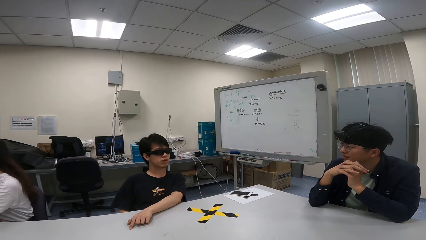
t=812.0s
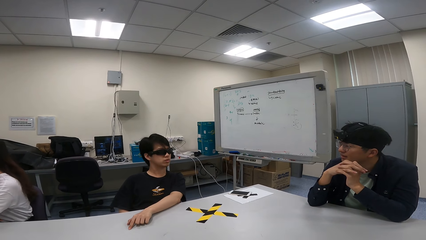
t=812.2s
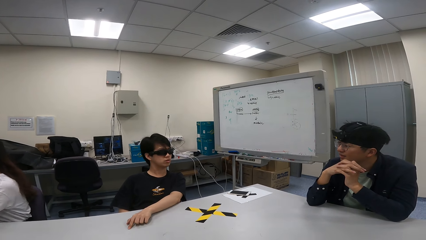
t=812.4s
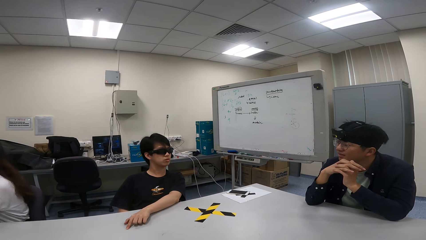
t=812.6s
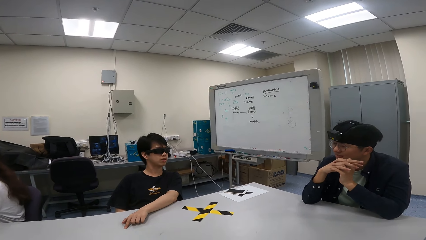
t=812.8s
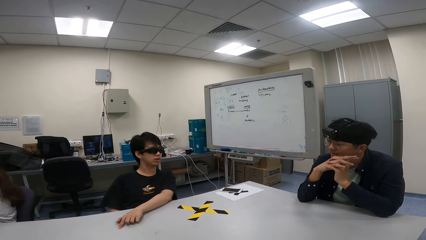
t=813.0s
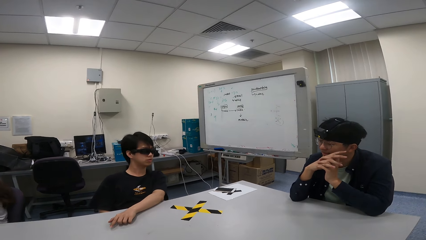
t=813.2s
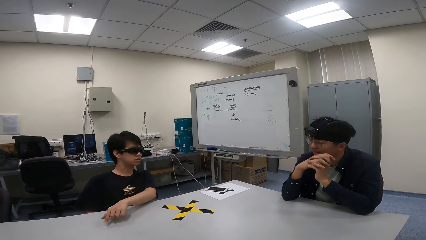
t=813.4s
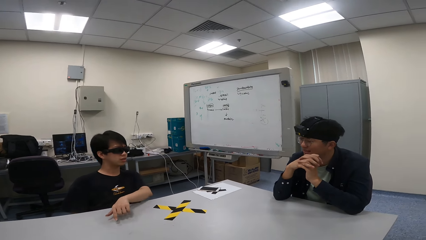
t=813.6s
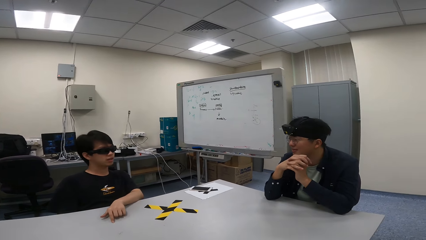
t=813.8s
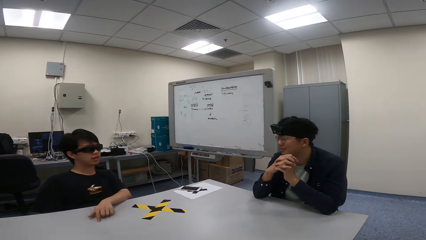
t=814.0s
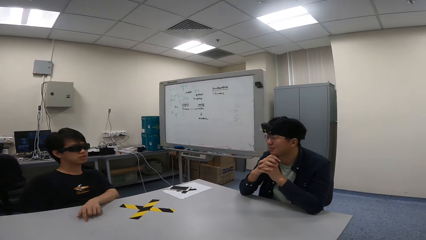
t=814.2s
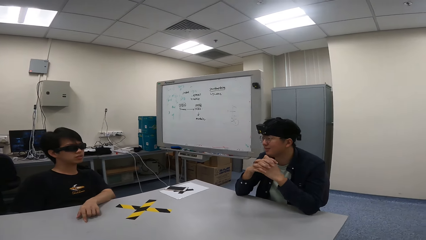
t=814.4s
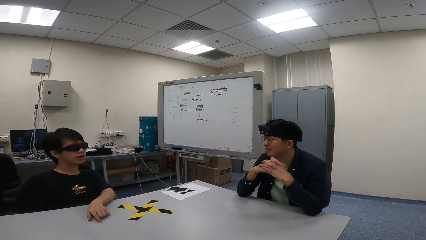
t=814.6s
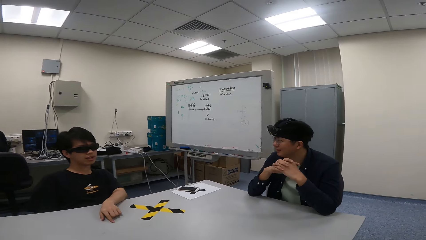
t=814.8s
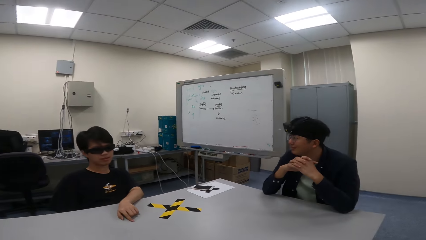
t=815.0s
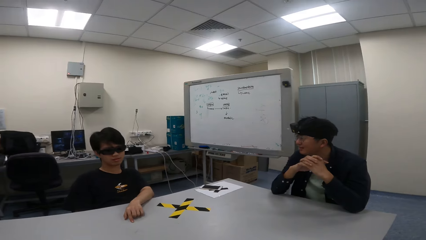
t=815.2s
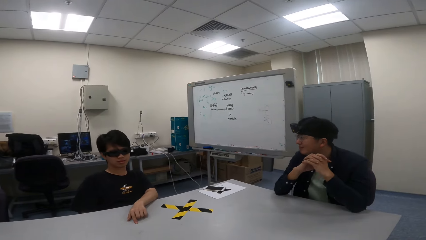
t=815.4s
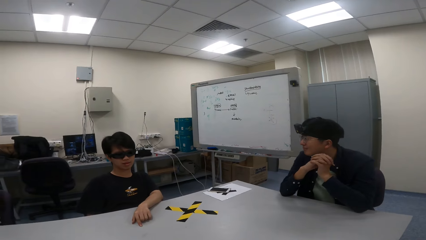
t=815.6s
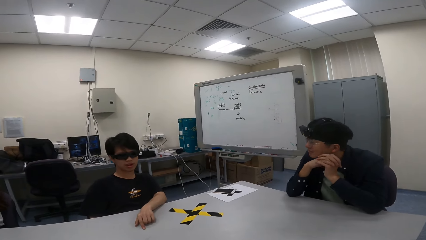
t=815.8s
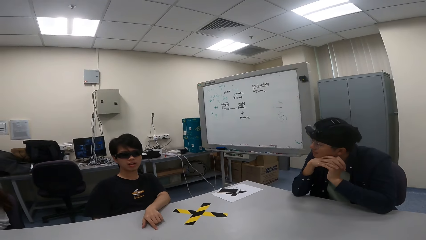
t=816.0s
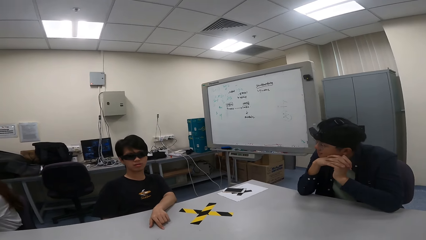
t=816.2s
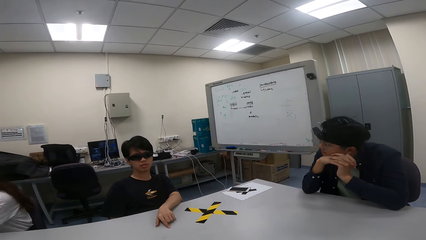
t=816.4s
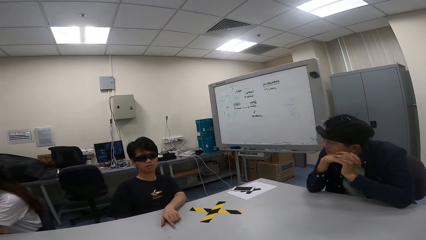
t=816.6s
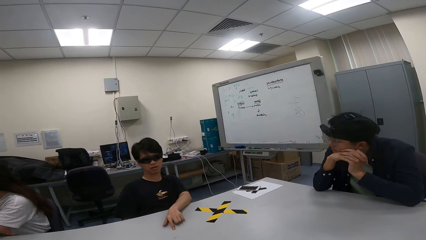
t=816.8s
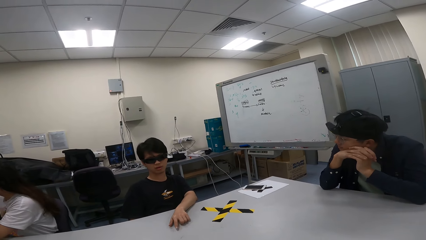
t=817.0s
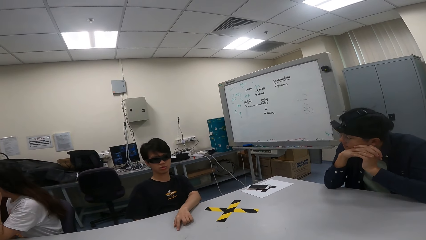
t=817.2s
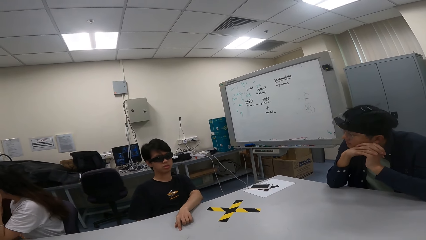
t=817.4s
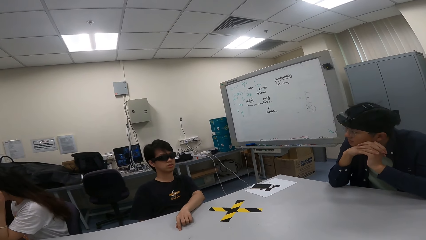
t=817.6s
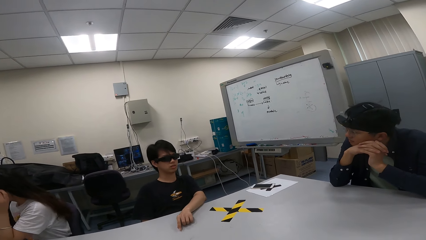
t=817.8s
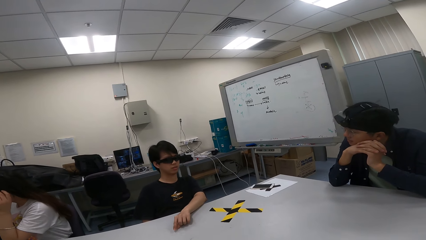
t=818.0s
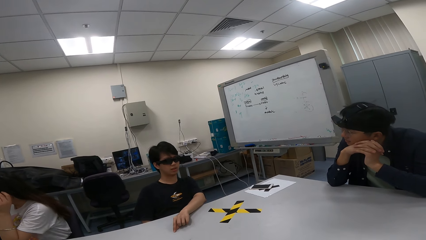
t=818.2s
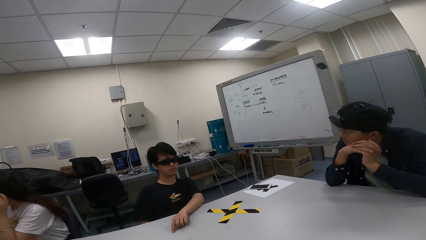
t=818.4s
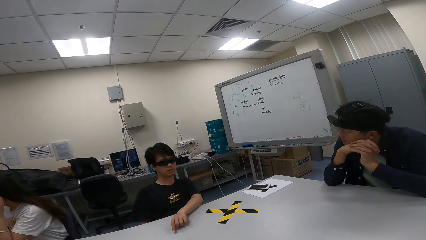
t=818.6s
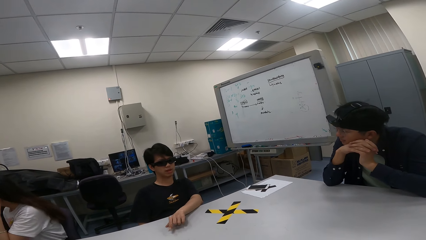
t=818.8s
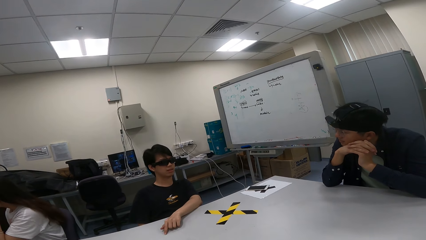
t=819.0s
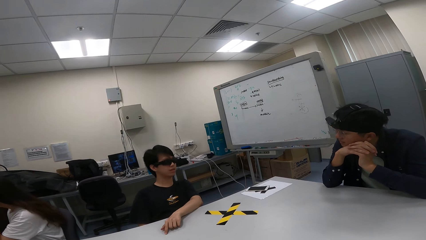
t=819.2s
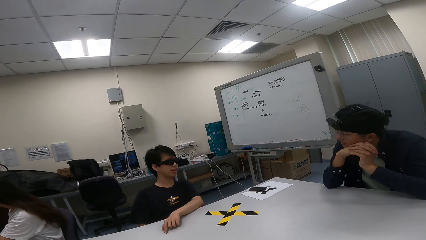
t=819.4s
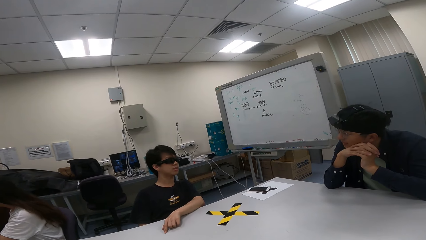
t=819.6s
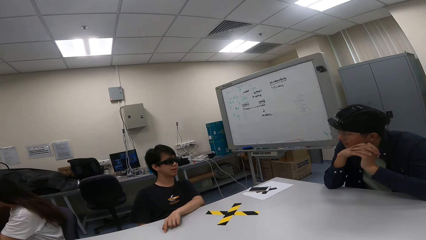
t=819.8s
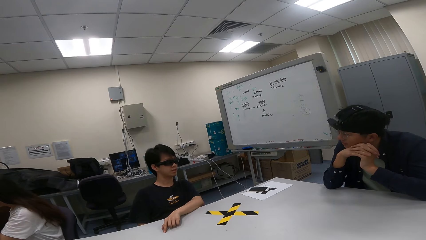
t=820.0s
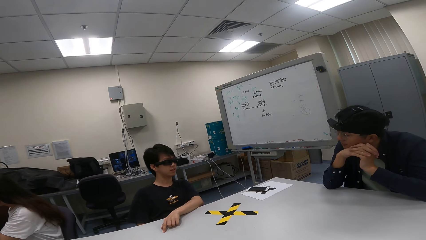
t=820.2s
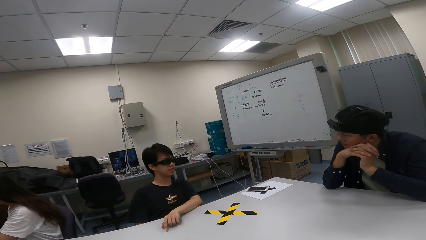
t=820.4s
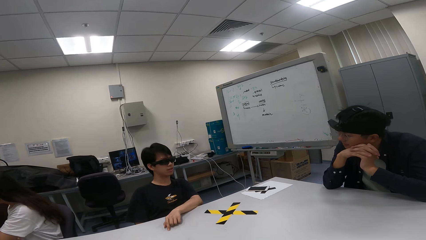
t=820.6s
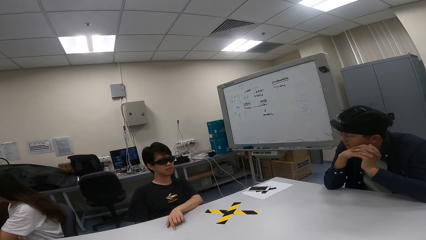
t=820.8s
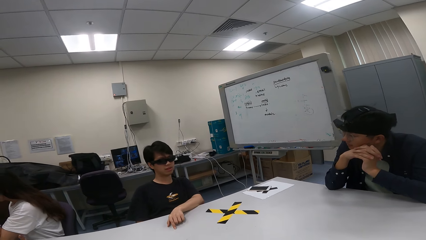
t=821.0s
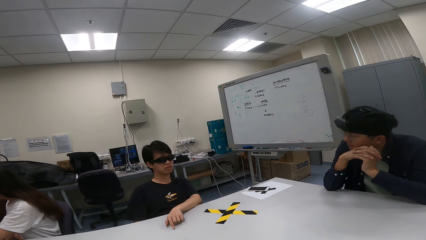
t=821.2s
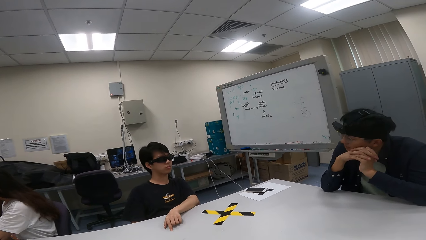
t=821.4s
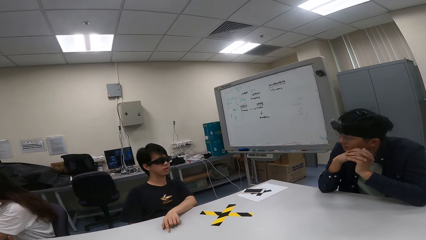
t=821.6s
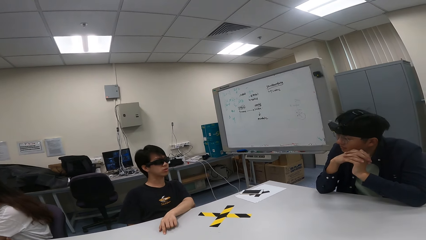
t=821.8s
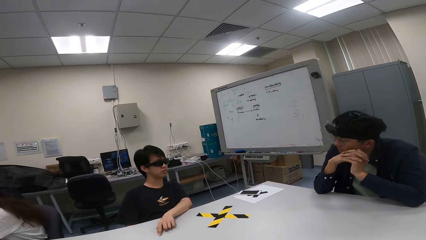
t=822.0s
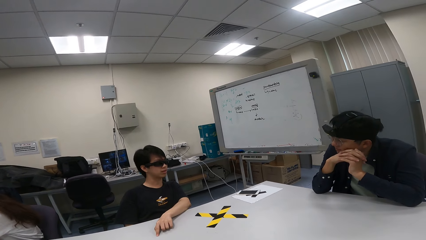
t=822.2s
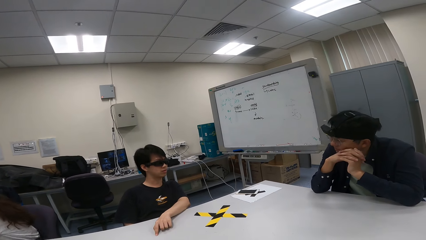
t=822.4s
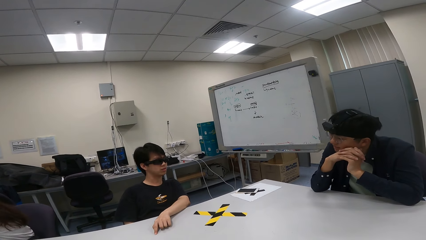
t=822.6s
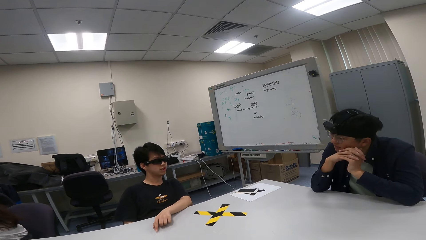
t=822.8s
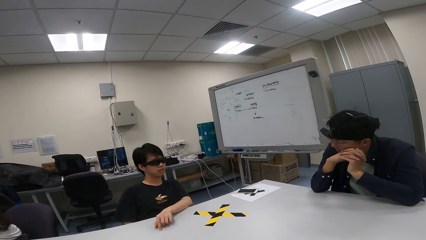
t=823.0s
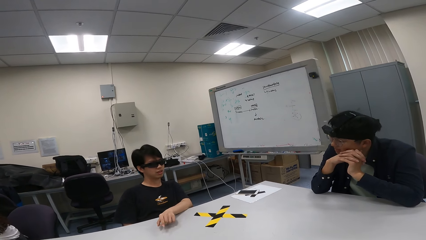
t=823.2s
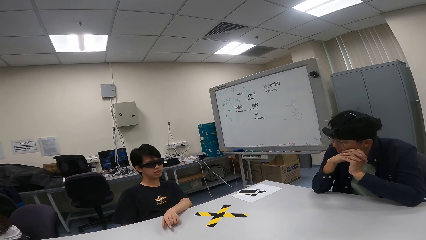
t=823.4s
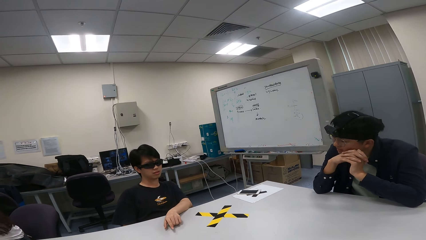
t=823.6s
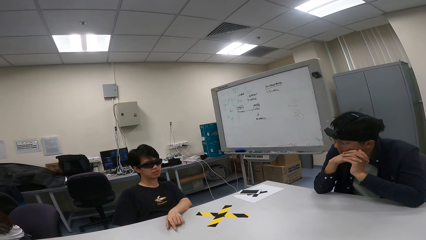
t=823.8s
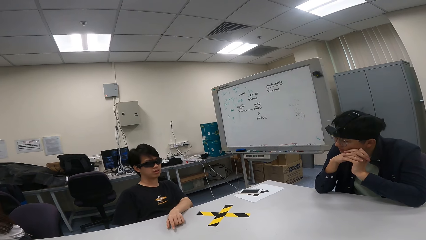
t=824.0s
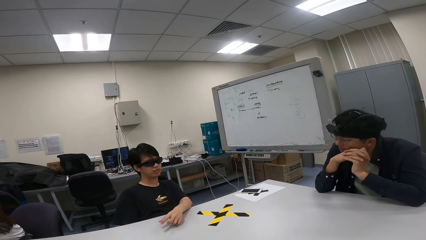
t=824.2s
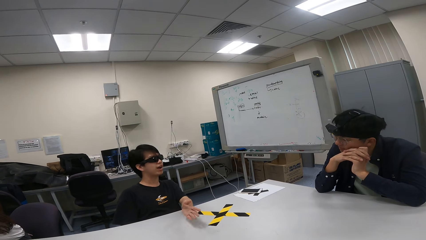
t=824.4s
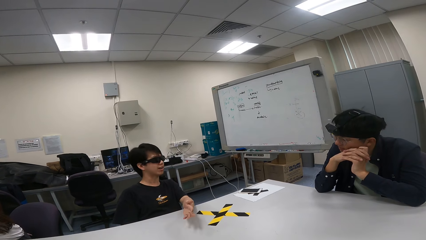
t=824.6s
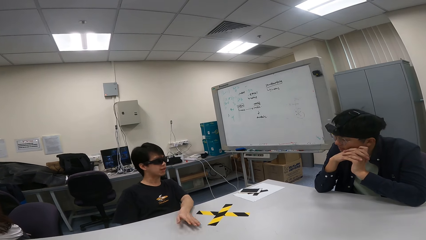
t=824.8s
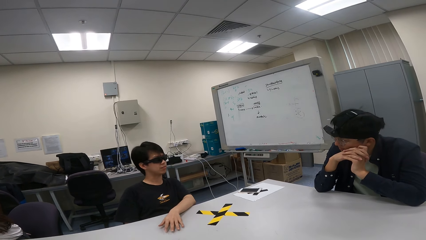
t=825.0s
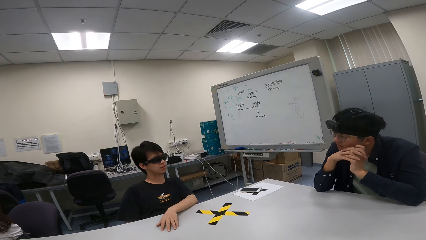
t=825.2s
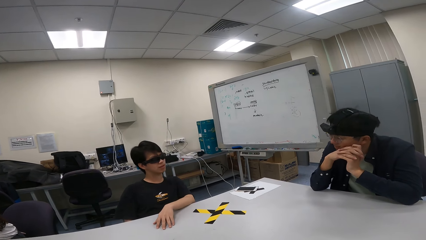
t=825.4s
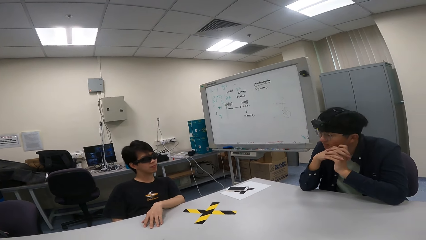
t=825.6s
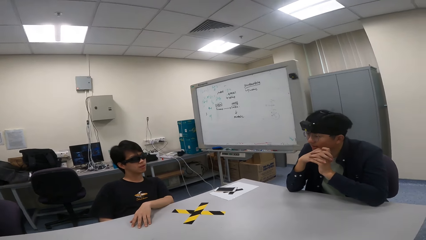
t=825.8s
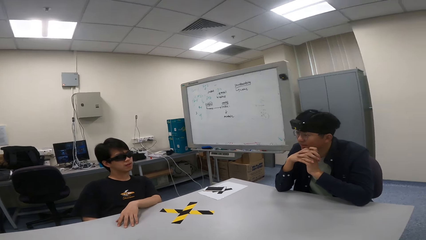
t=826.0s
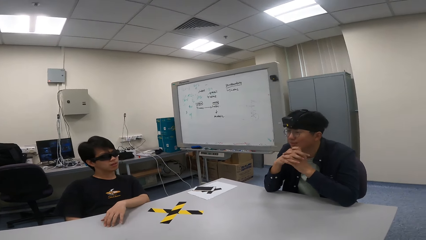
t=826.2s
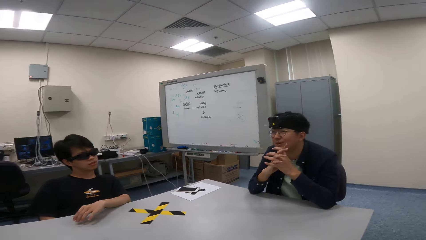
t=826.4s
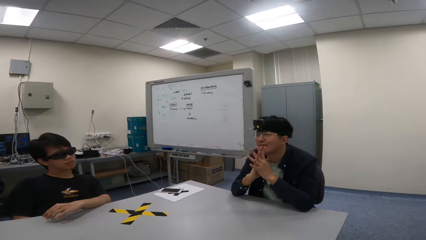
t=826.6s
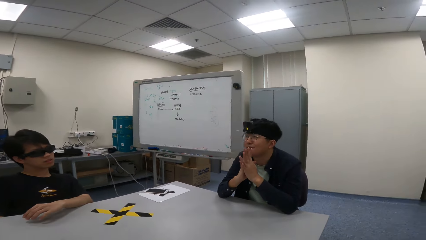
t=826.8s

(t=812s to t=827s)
The camera wearer looks at a person. They look at another person. The first person nods. A third person nods the head.
